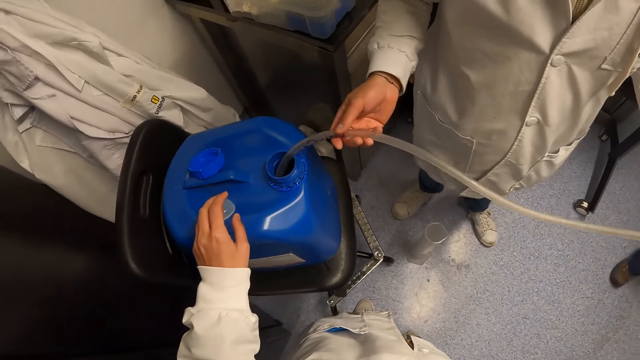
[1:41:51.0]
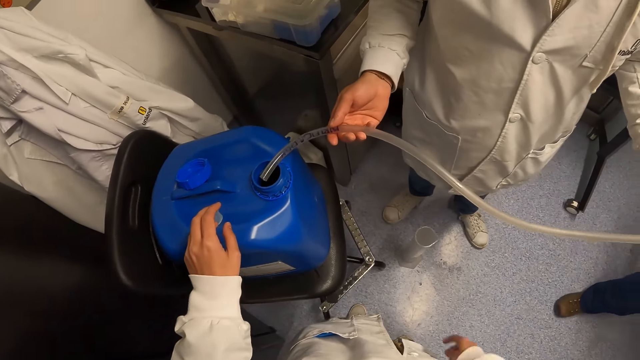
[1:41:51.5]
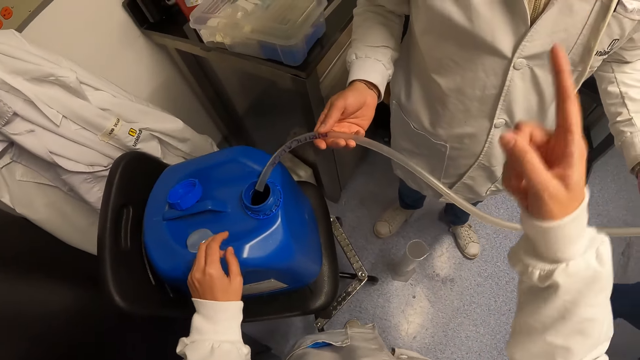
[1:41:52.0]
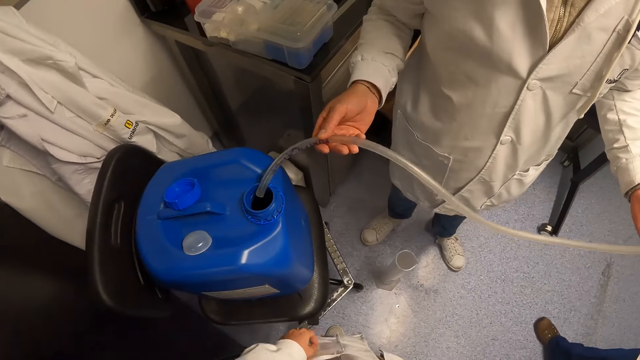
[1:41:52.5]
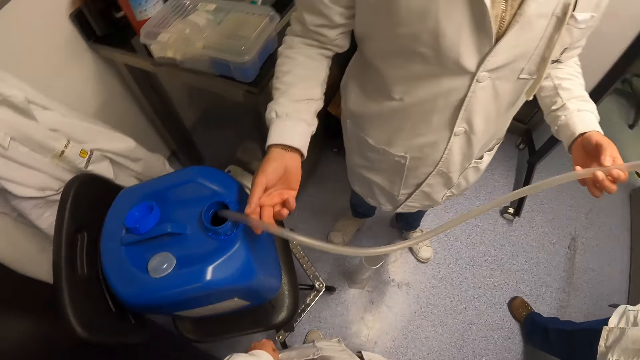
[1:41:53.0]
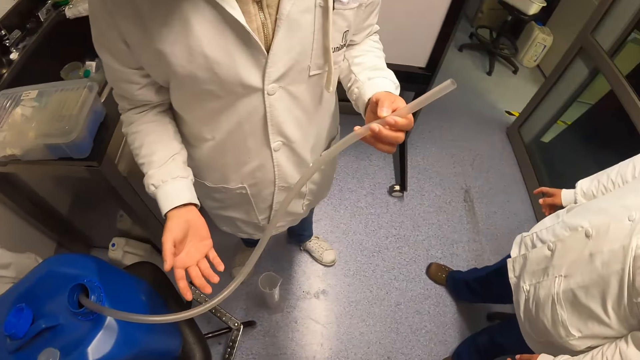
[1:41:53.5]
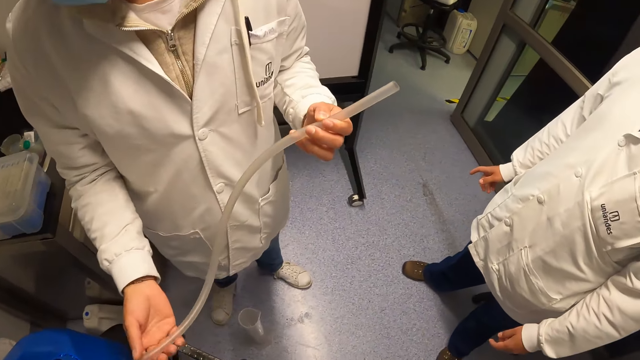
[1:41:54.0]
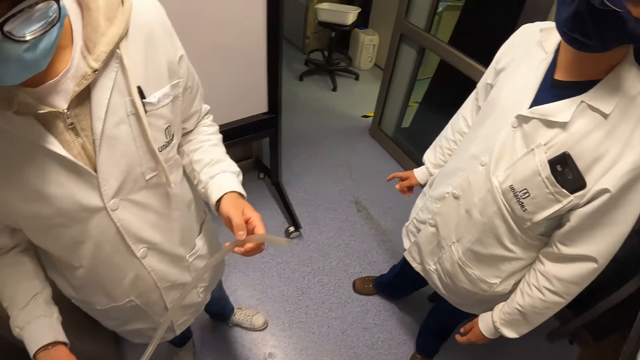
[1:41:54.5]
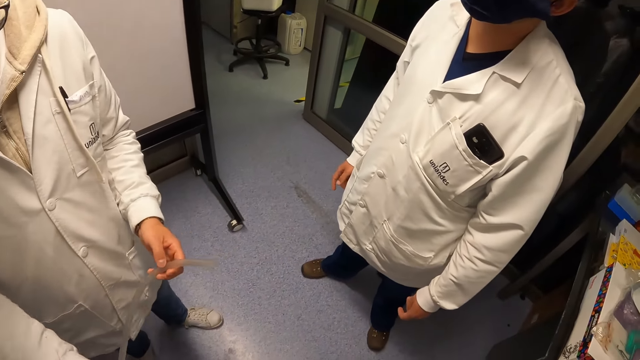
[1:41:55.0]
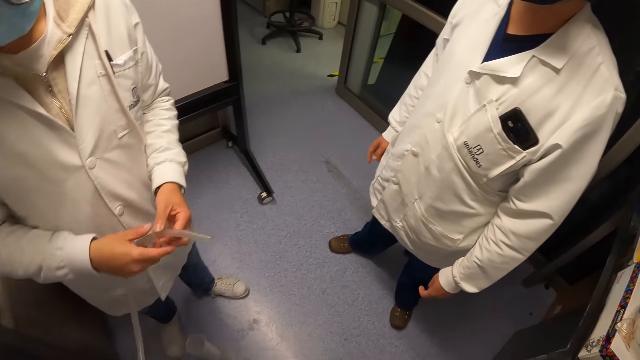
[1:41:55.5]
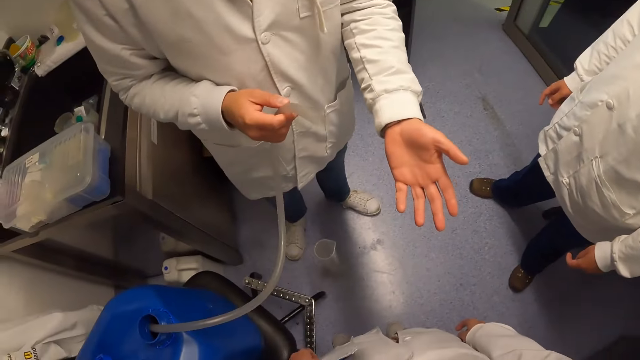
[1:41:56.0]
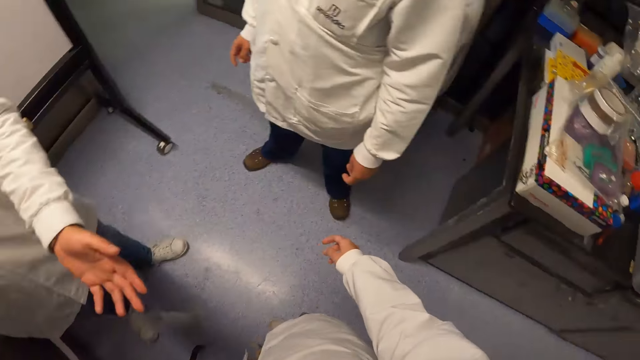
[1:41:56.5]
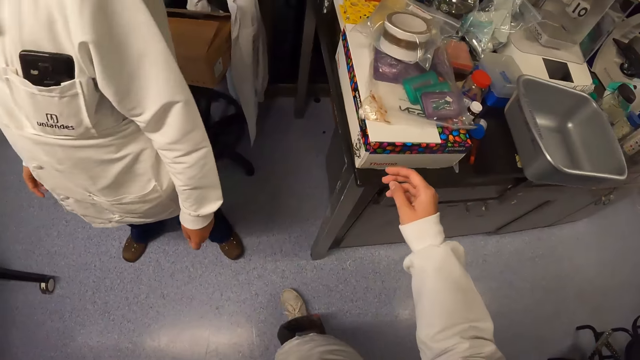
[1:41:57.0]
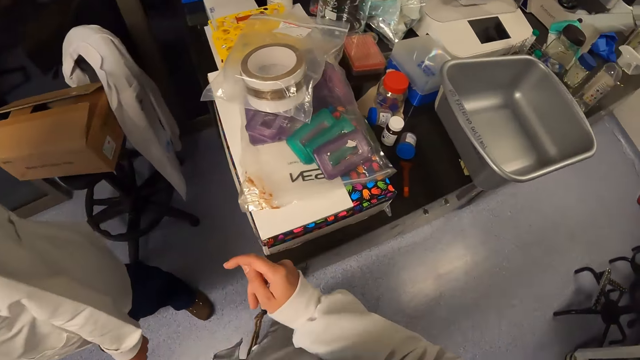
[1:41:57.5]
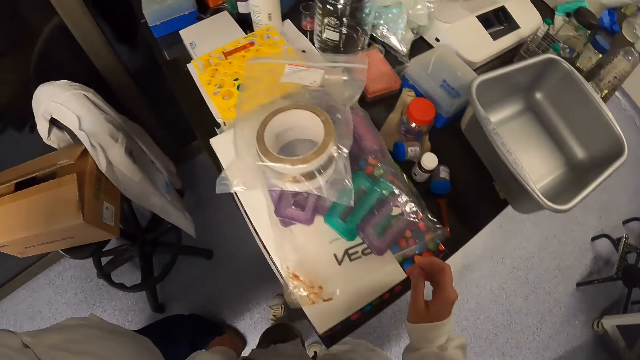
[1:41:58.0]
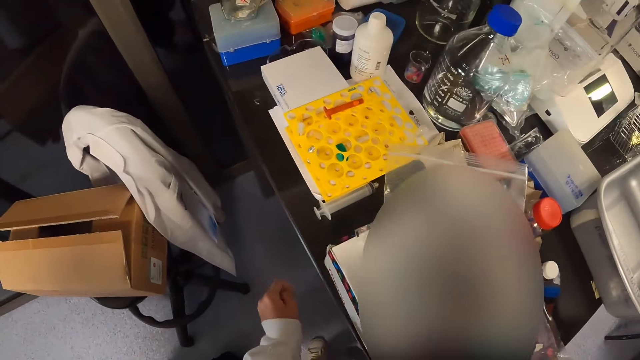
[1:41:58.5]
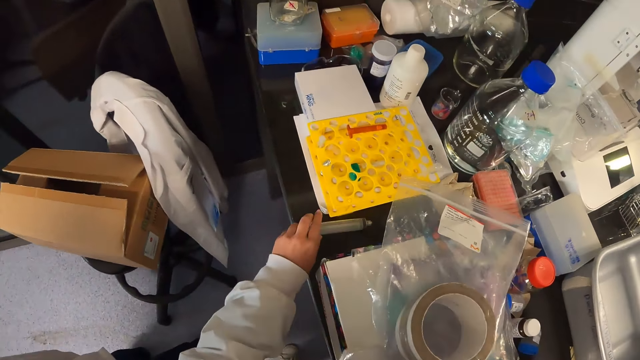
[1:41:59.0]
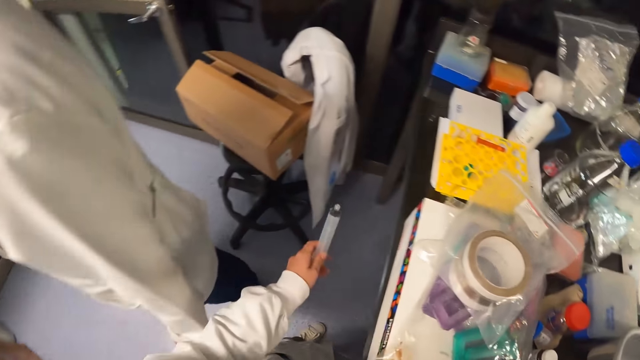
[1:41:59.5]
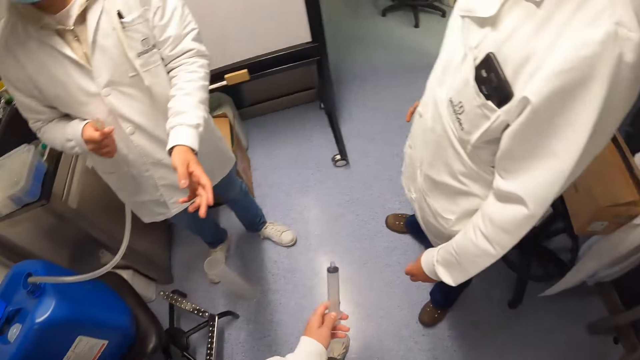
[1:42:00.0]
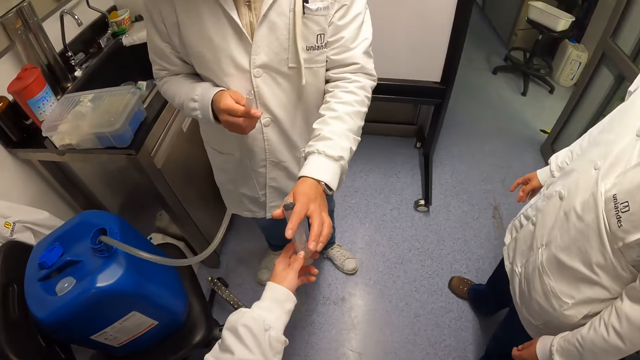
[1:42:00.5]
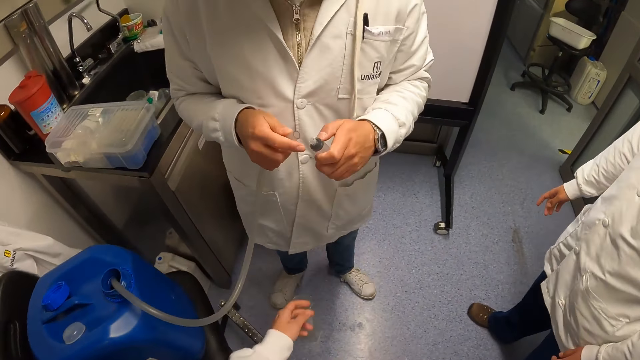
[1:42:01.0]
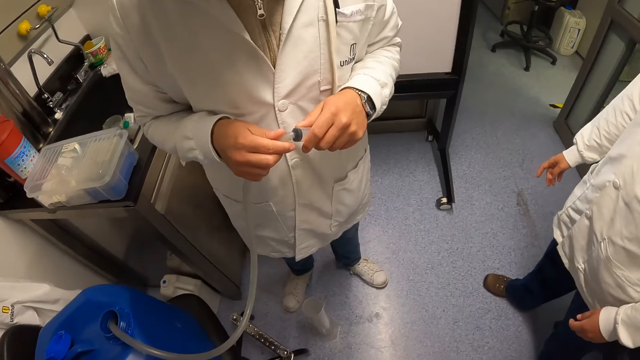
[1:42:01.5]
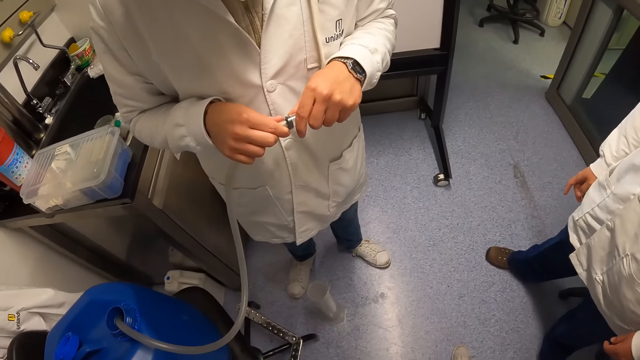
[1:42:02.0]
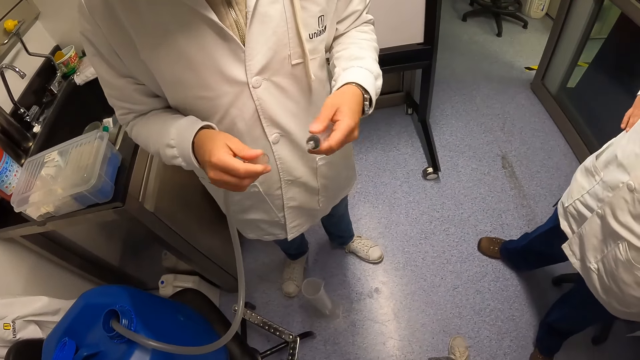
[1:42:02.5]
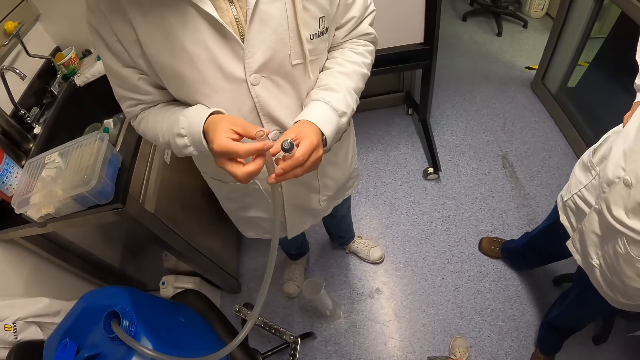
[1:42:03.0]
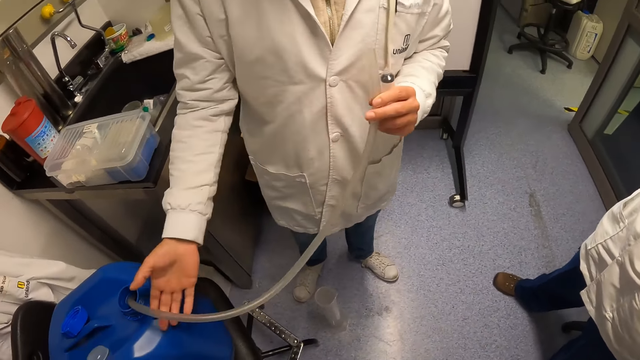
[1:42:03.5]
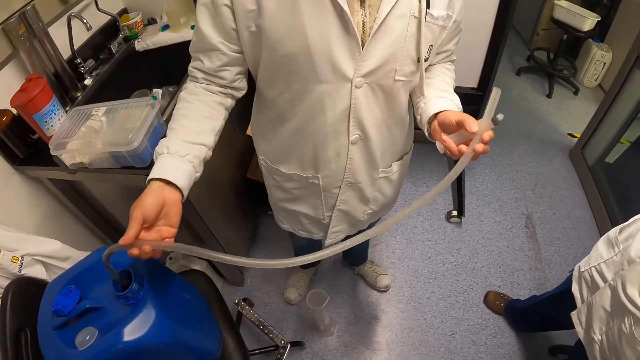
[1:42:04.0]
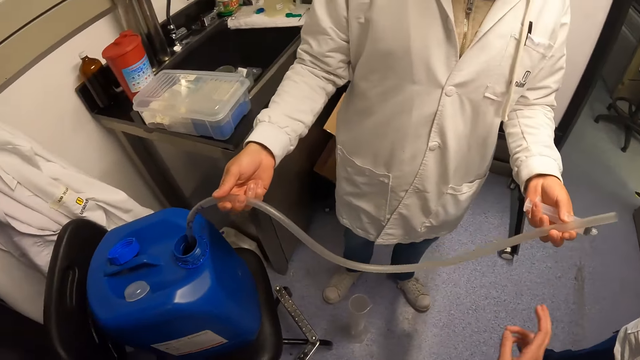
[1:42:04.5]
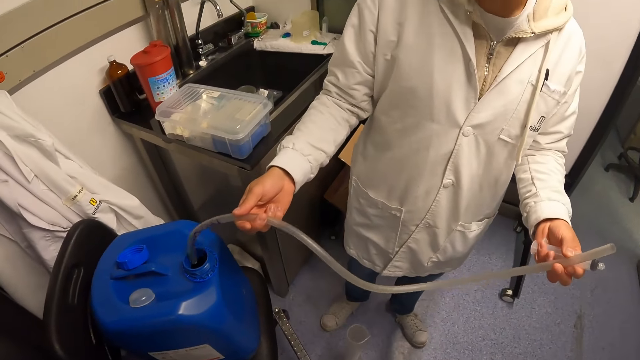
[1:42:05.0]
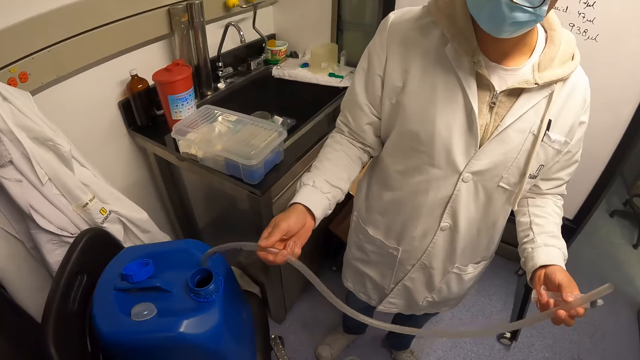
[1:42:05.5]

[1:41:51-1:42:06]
The camera wearer lifts the hand. A man holds the pipe. The man dips the pipe in the jerry can. The man holds the pipe with the right hand. The camera wearer walks toward the table. They pick up a syringe pump. They hold the syringe. They give the syringe to the man. The man fixes the syringe in the pipe. The man holds the pipe. Another man holds the syringe. The first man removes the pipe from the jerry can and shakes the pipe.

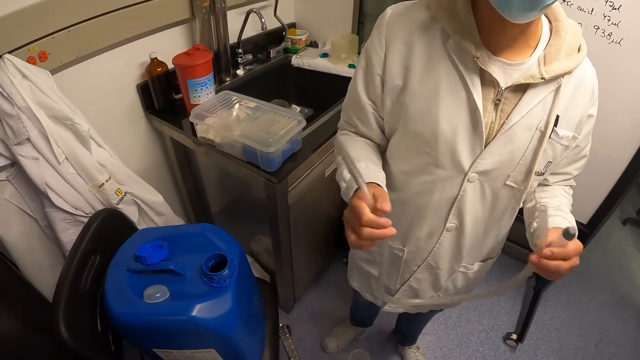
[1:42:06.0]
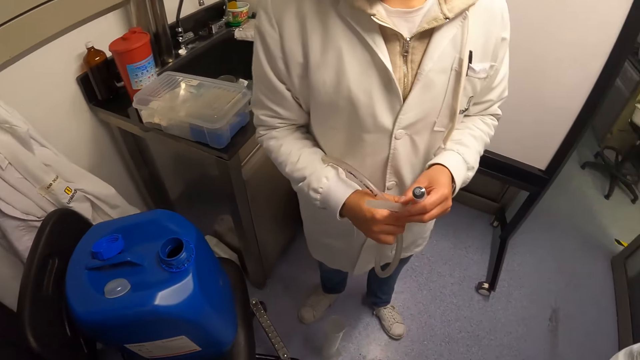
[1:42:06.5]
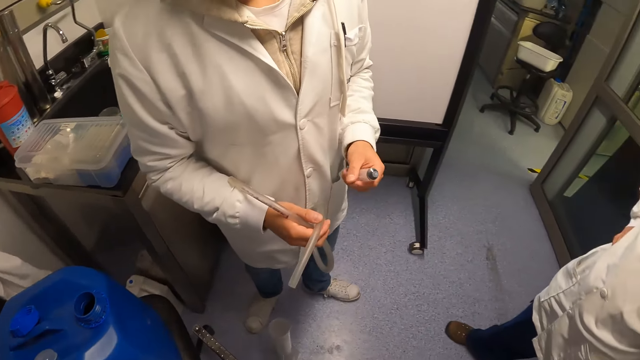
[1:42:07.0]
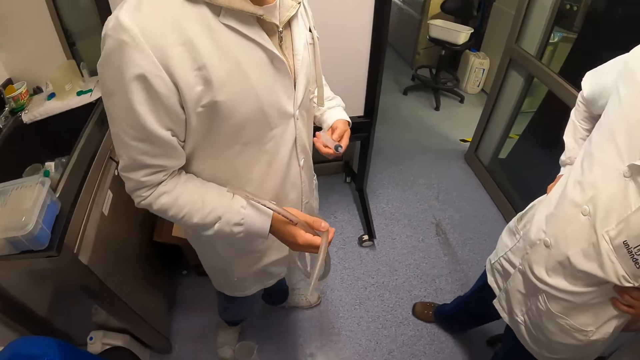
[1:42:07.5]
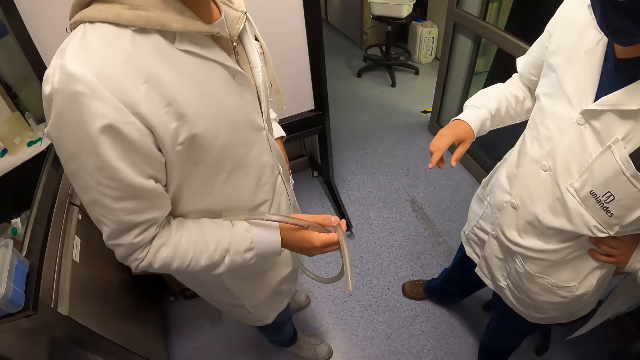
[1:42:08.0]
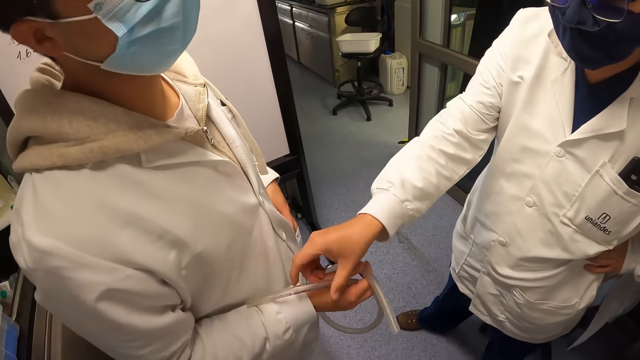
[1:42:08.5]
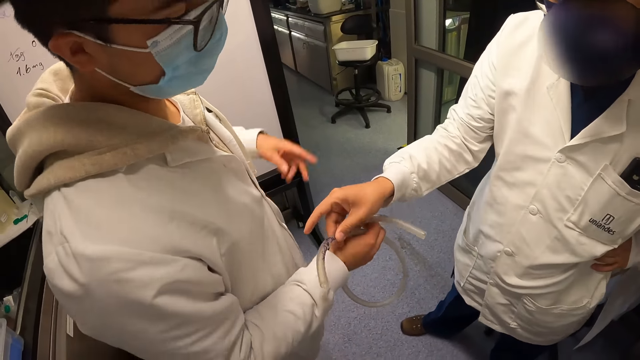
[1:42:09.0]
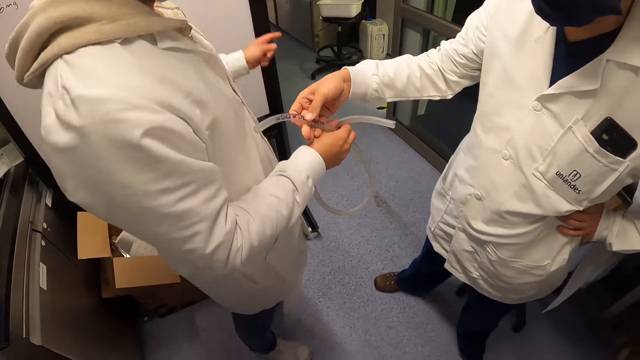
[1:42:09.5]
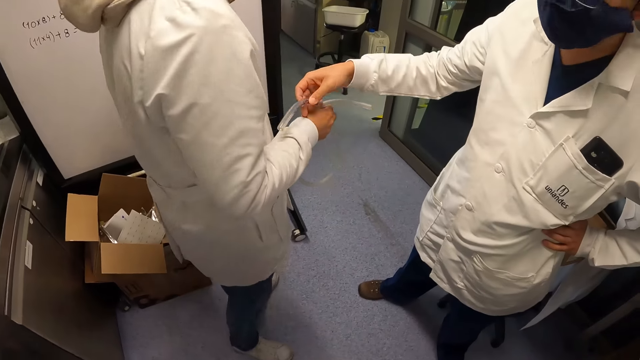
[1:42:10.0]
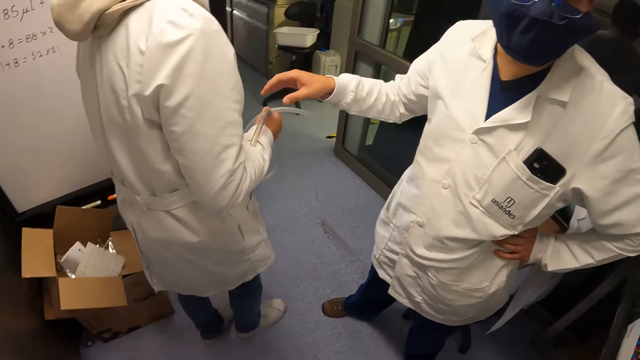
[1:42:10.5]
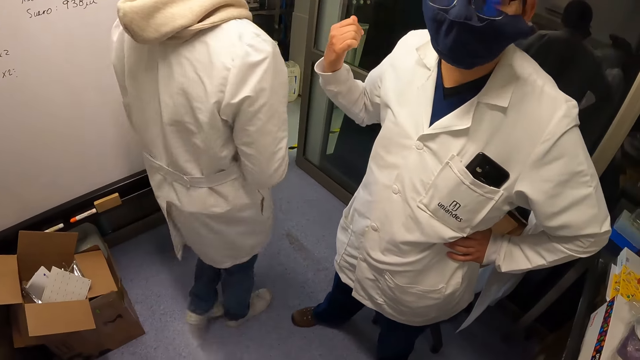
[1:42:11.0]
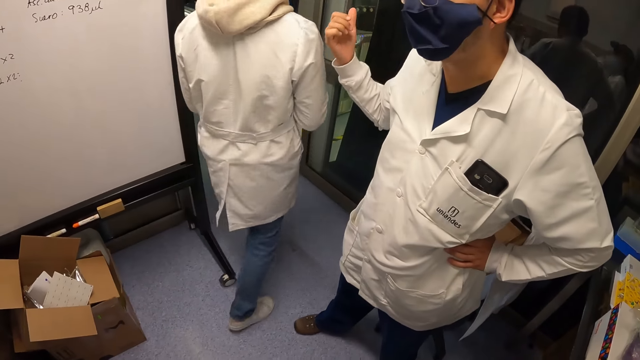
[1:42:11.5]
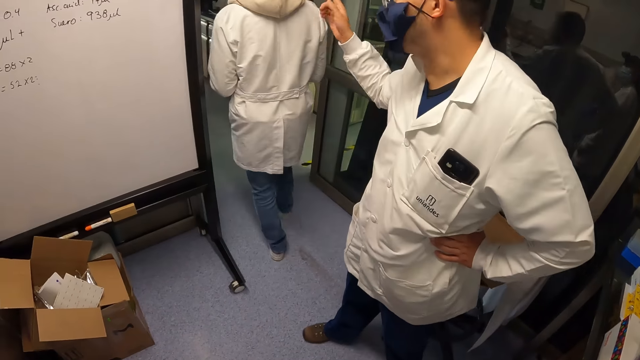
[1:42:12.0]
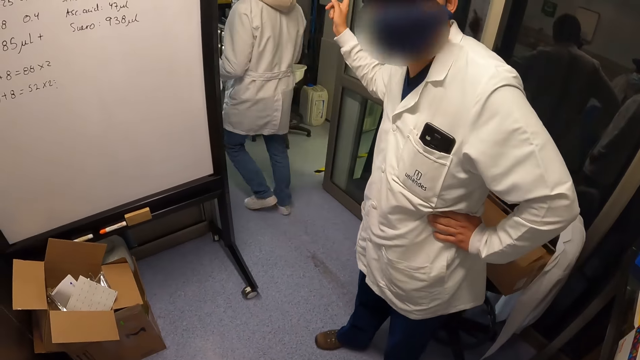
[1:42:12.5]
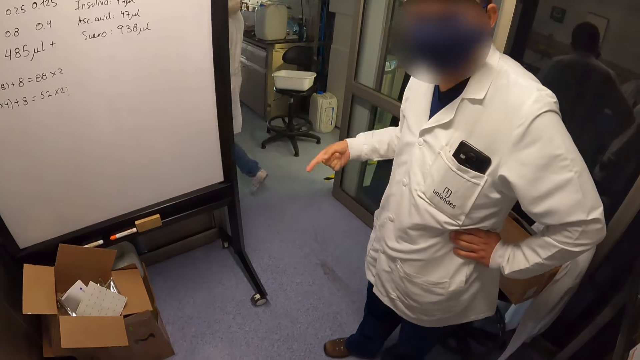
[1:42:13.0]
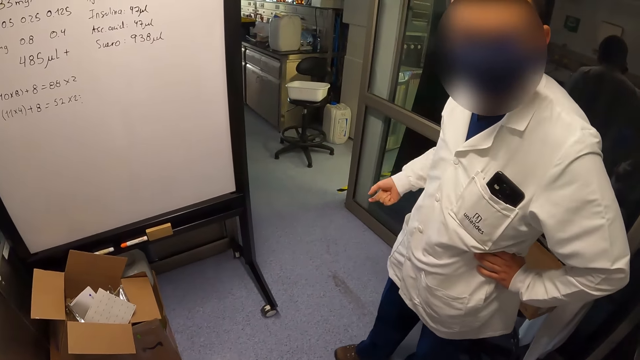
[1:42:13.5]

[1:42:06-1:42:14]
A man holds the pipe with the right hand. Another man touches the pipe. The first man puts the syringe in the pocket. The first man moves a hand. The other man moves the hand. The first man walks in the room.
